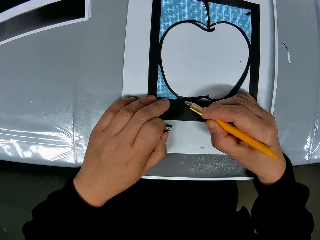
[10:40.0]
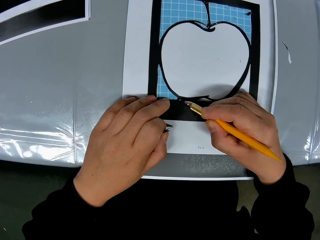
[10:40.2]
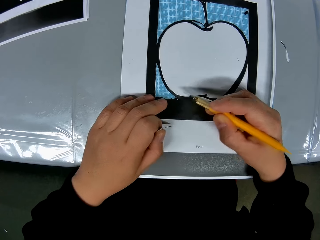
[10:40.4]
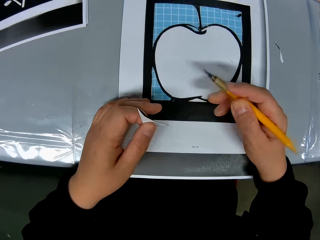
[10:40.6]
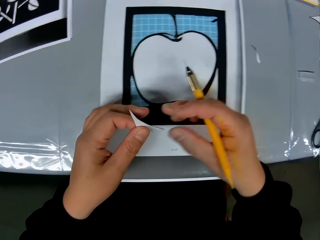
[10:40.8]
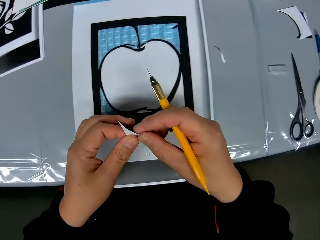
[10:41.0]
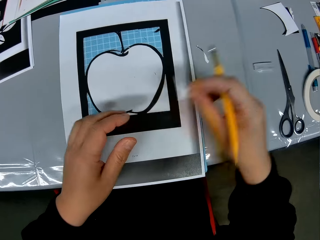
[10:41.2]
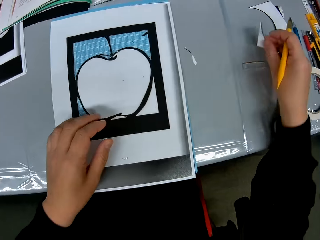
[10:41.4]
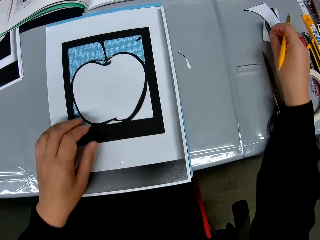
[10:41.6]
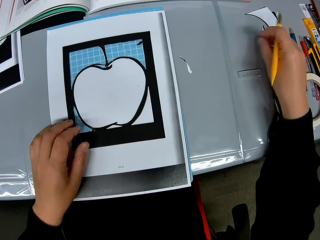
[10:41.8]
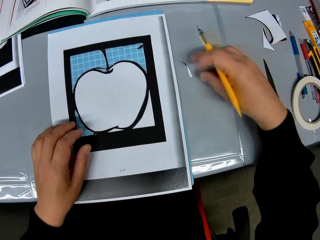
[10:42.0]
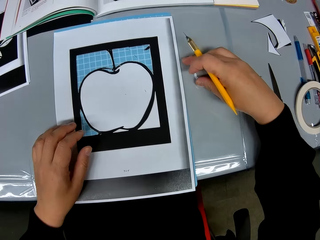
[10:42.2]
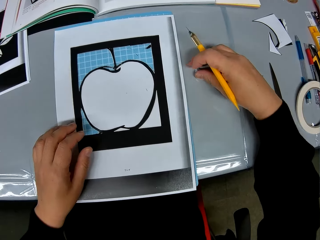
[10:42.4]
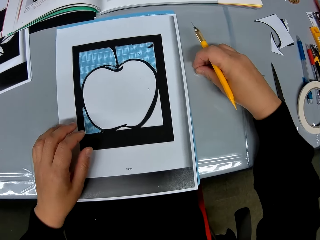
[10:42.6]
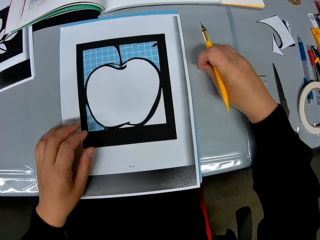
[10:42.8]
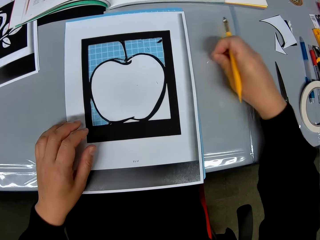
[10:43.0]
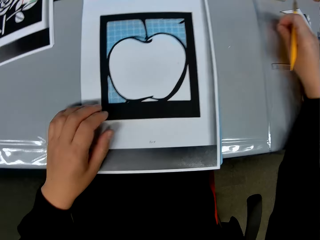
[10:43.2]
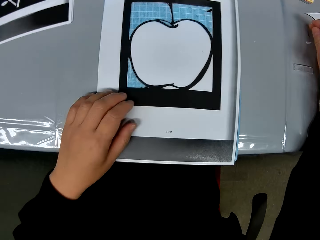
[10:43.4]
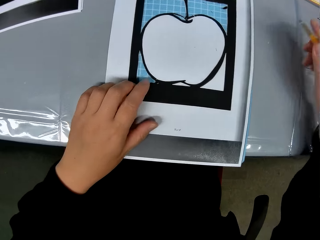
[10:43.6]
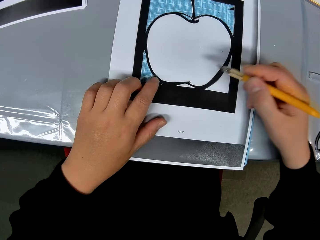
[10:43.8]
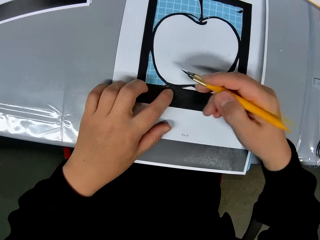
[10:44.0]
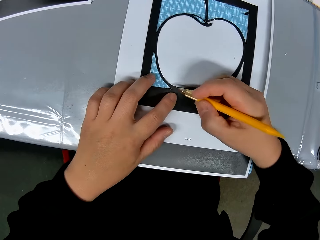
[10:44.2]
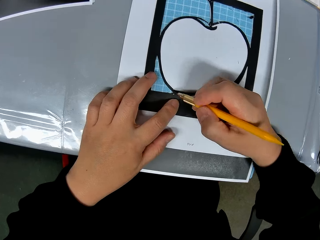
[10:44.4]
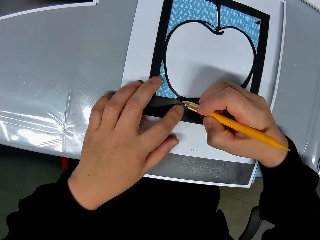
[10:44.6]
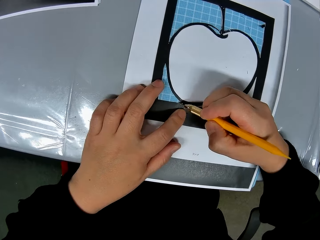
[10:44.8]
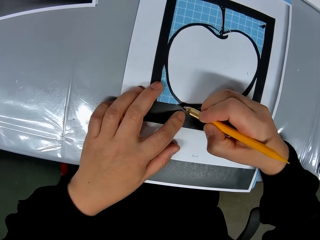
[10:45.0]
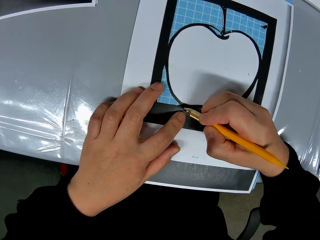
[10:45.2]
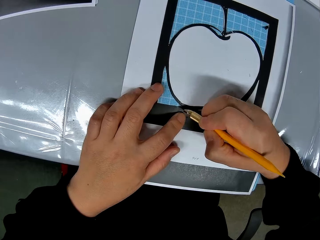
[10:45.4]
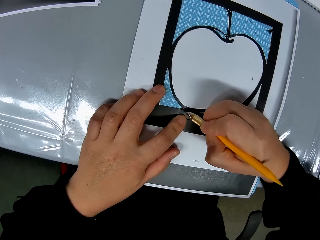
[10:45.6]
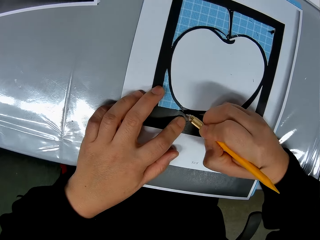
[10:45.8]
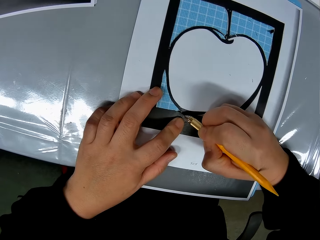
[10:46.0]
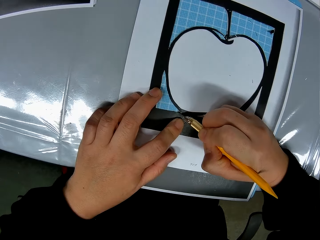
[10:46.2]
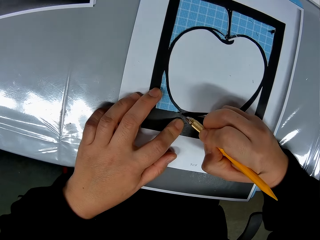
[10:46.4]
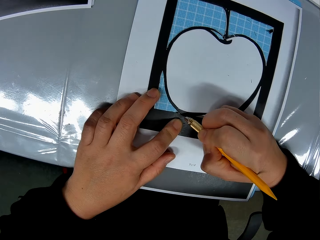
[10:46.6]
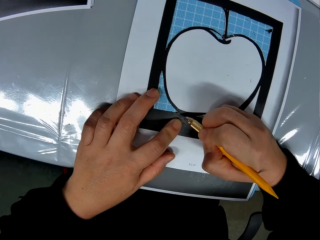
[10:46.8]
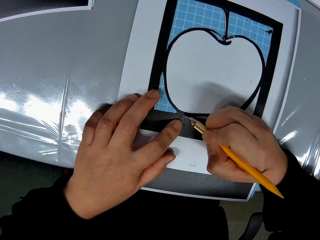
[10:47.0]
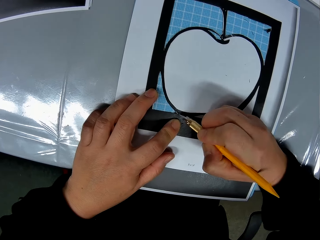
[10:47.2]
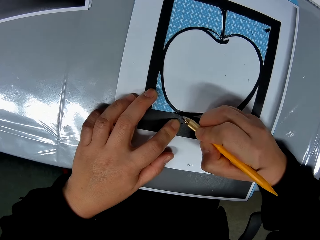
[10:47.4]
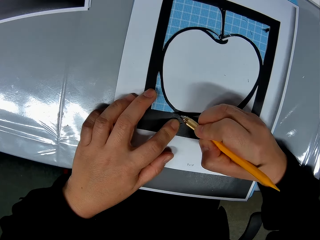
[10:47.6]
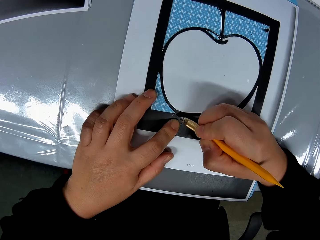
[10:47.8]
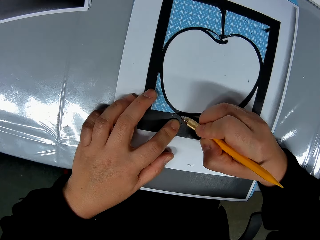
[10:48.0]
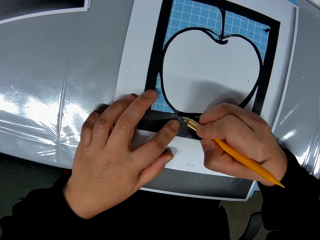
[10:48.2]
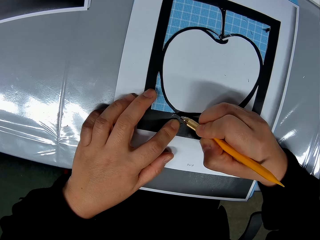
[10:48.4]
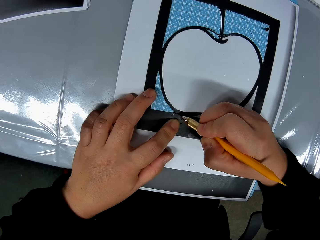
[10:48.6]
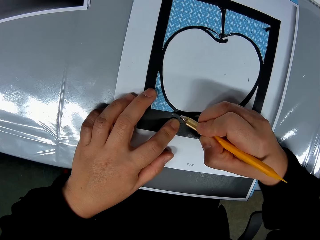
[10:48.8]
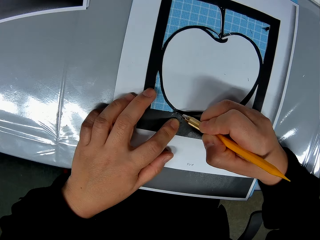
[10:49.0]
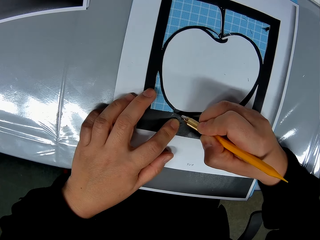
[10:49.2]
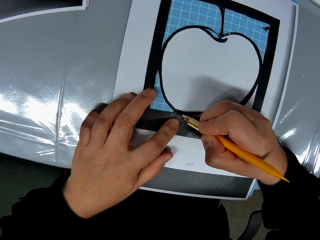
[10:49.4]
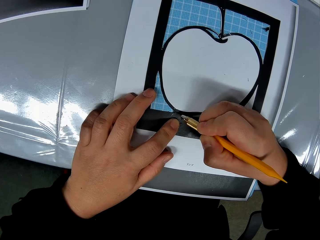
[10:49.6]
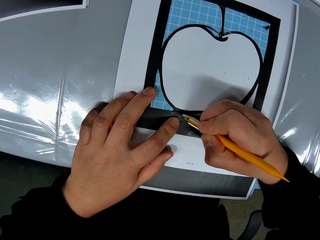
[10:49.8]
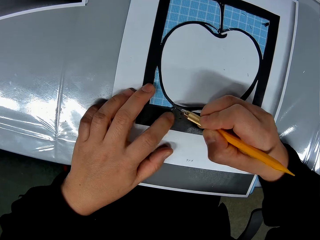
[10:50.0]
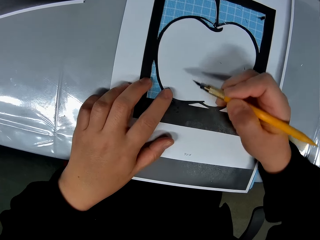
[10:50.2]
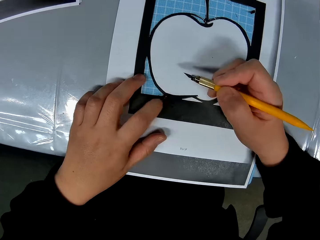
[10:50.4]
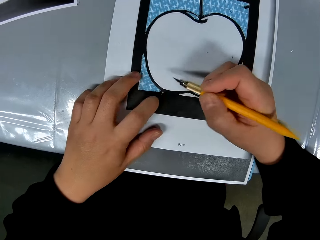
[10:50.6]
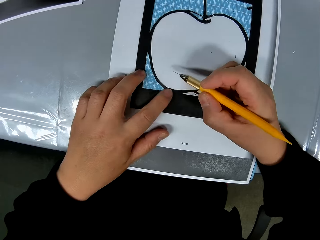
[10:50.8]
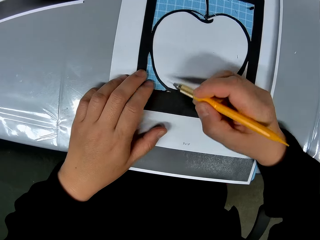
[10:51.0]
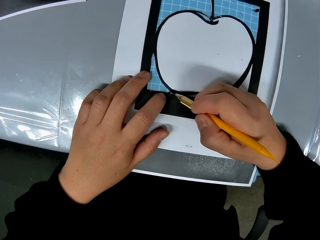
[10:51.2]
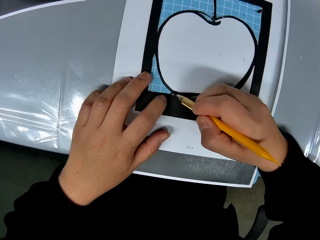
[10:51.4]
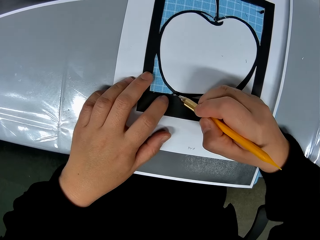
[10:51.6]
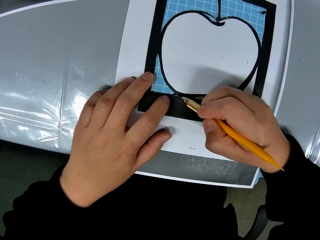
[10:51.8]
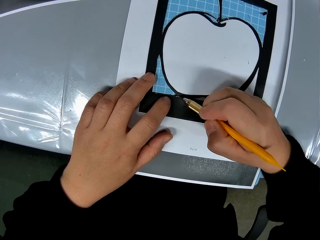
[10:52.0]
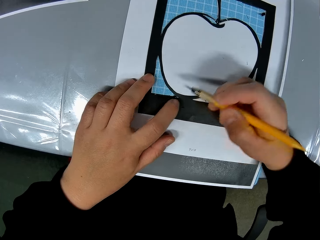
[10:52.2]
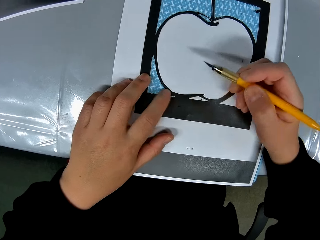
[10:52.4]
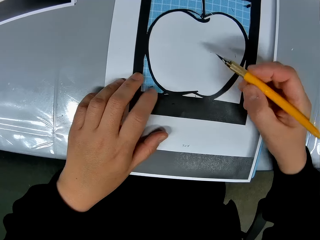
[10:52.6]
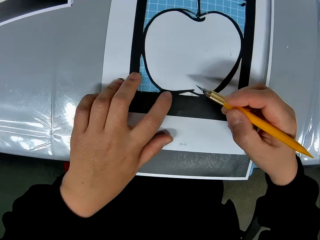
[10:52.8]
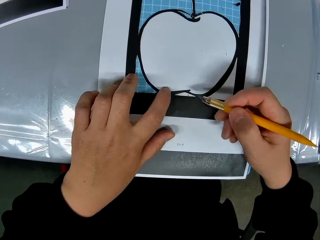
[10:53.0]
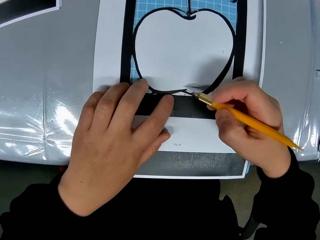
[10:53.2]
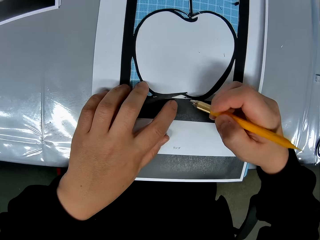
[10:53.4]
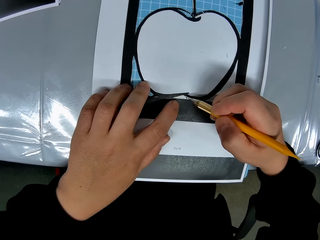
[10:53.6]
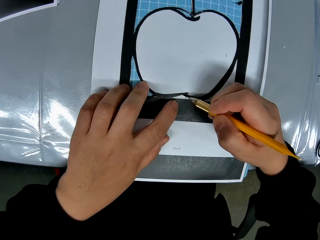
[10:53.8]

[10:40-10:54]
The camera wearer drops the piece from the craft sheet on the table. He picks up a cut-out piece of paper on the table. He drops it on one side of the table. He traces out the craft from the craft sheet with the cutting stencil in his right hand. He cuts out the paper using a hobby knife. He cleans the surface of the craft sheet.

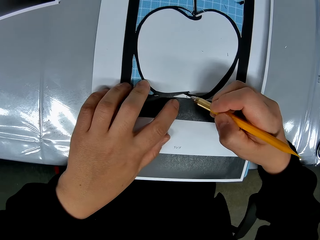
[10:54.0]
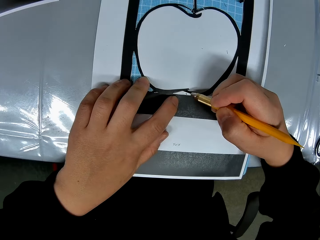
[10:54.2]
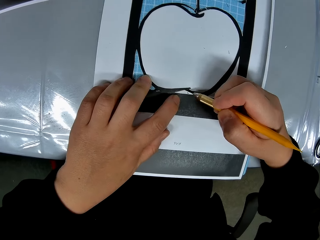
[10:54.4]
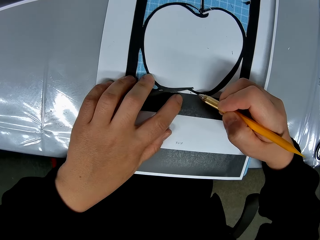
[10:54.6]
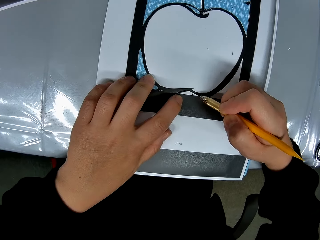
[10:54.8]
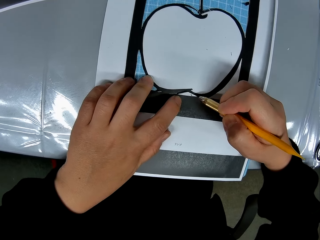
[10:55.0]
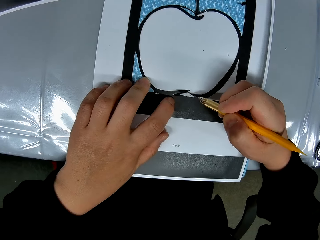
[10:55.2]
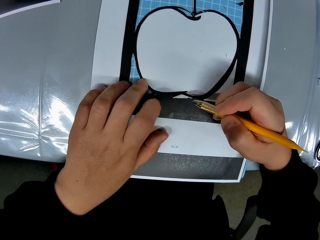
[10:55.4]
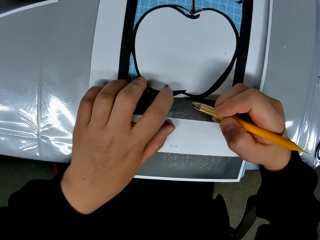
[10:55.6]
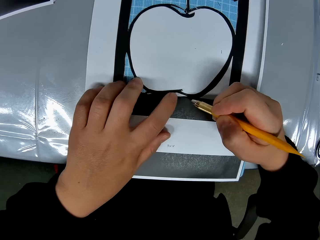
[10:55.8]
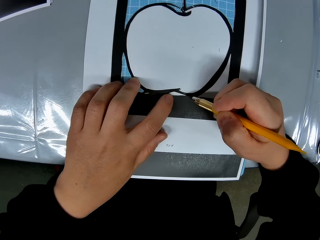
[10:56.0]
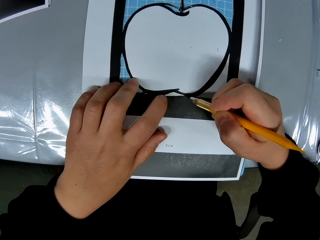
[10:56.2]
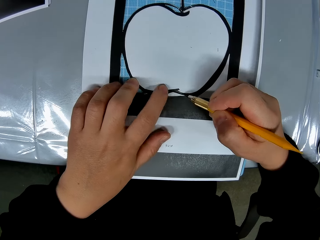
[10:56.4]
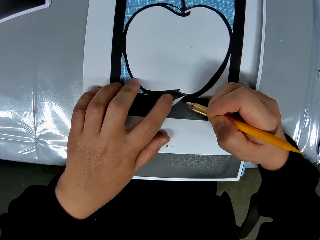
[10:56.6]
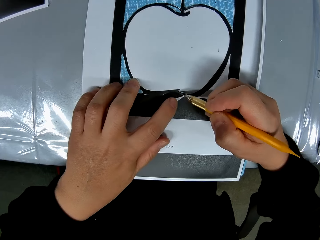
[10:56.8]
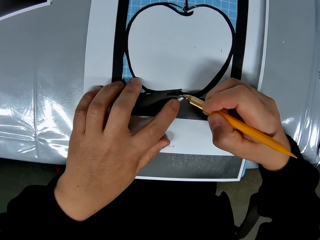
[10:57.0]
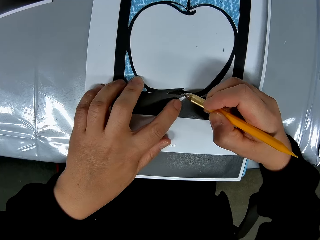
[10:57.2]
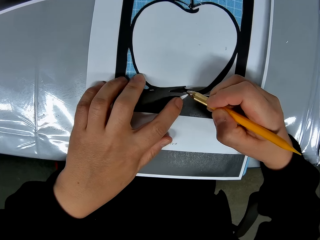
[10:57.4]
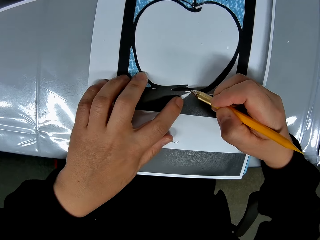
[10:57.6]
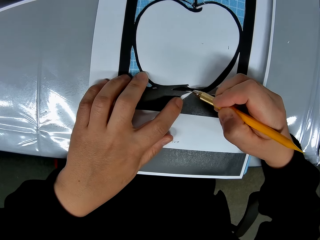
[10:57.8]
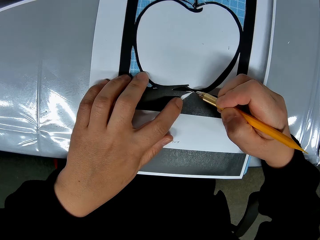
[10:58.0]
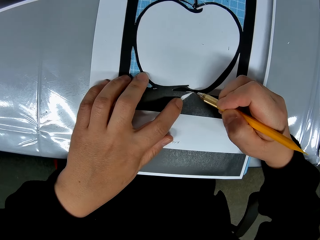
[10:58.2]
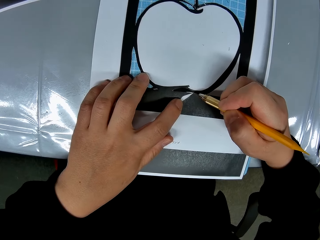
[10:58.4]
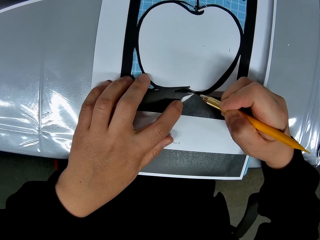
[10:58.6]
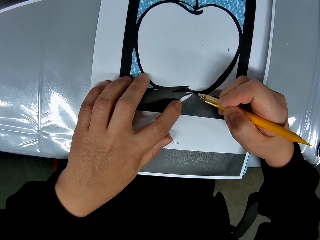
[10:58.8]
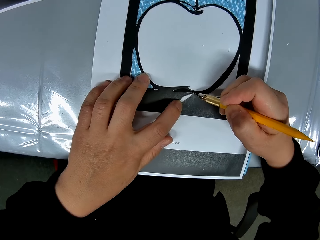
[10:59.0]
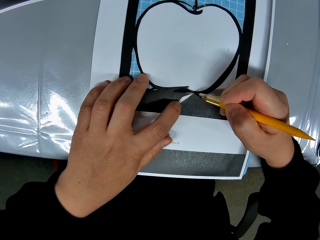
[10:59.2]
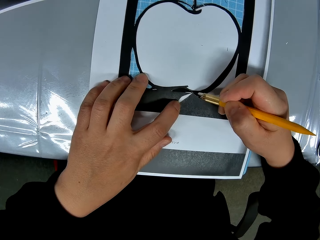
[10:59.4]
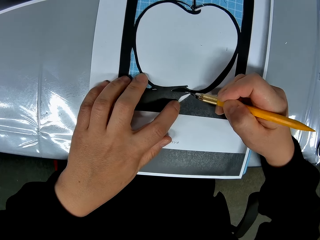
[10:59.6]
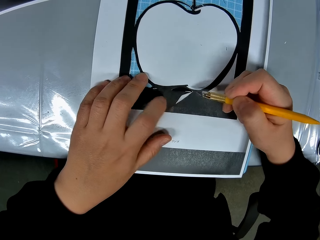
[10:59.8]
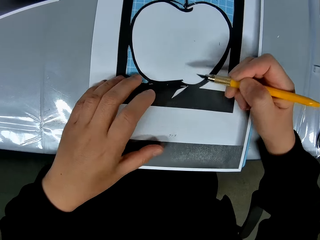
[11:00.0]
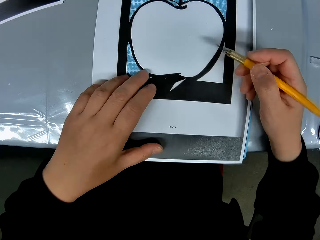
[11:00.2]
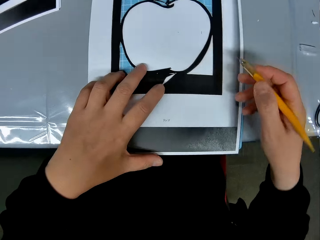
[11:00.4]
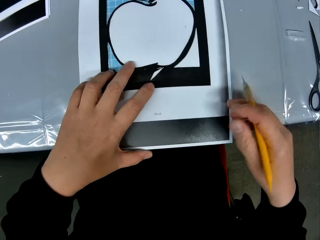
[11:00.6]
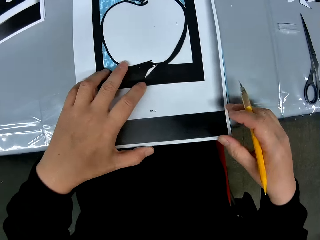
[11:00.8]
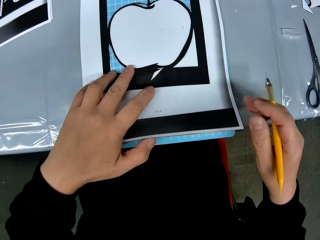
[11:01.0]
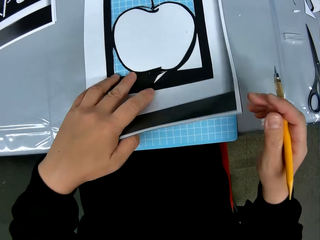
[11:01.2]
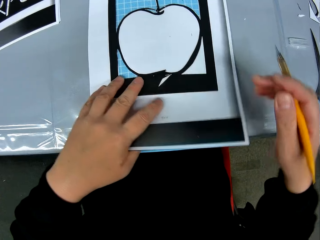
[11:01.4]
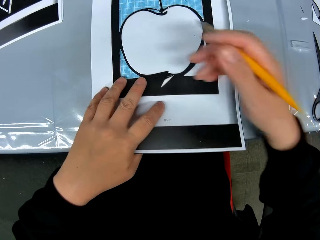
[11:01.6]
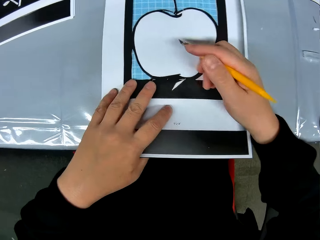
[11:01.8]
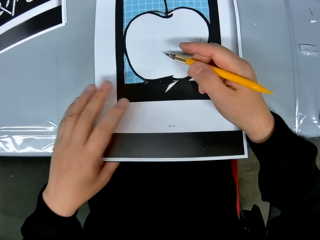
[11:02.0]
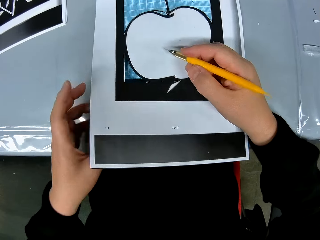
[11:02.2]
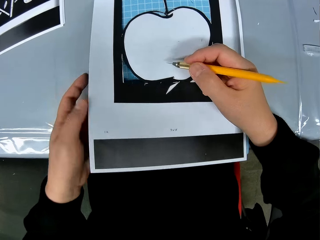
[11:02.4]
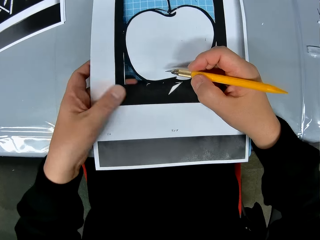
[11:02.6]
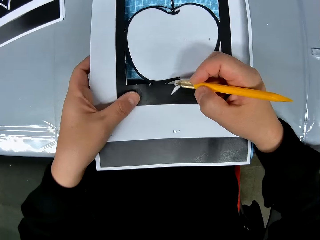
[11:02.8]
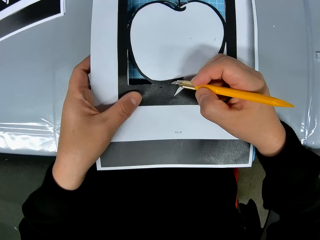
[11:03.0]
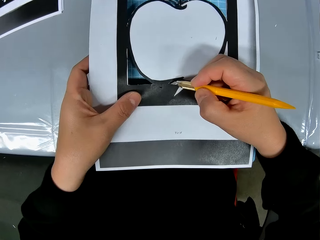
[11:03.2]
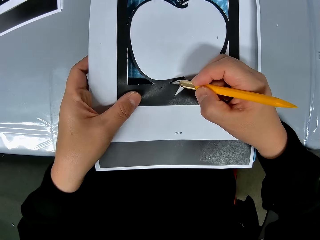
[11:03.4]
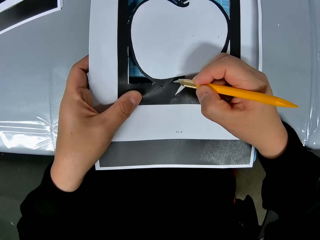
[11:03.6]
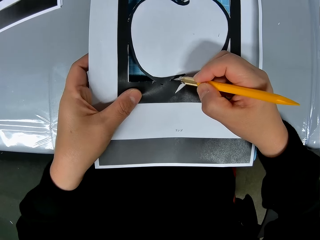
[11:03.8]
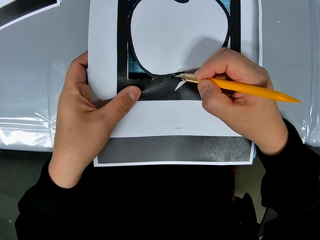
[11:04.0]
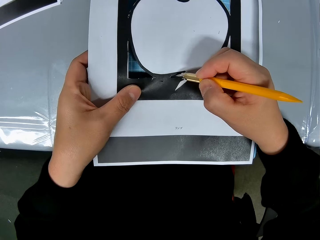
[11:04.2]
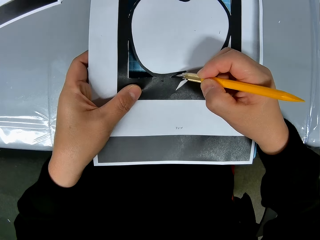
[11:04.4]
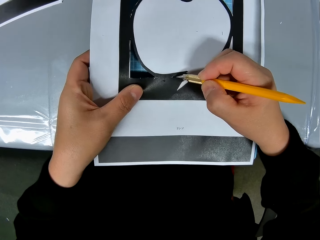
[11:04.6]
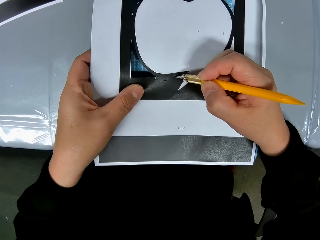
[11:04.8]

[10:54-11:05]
The camera wearer traces out the craft from the craft sheet with the cutting stencil in his right hand. He adjusts the craft sheet on the self-healing cutting mat. He holds the paper.
